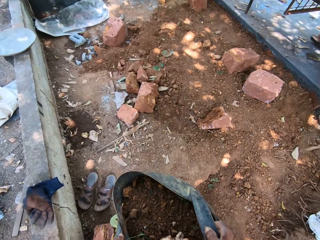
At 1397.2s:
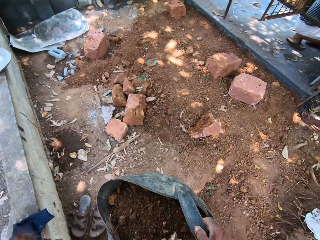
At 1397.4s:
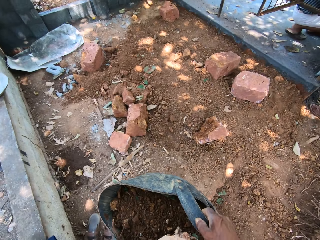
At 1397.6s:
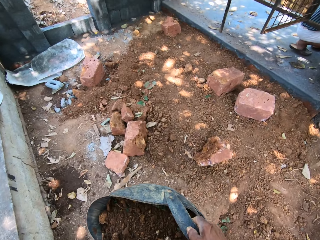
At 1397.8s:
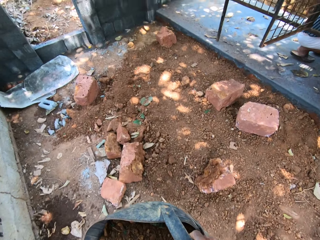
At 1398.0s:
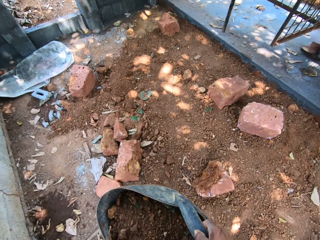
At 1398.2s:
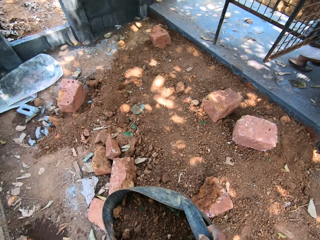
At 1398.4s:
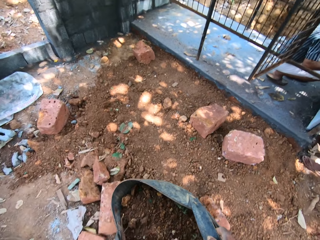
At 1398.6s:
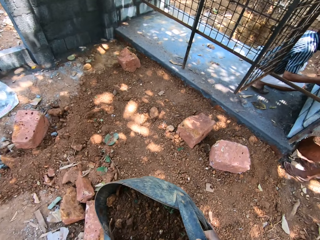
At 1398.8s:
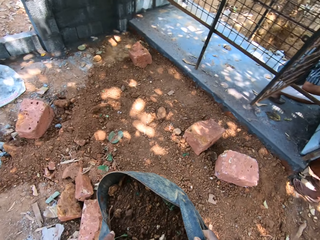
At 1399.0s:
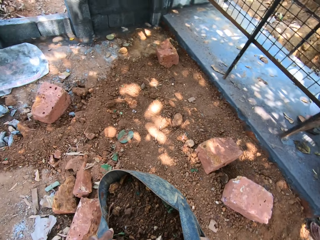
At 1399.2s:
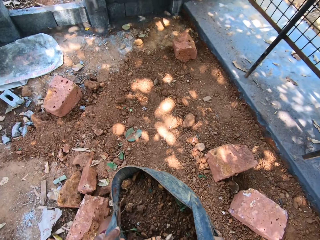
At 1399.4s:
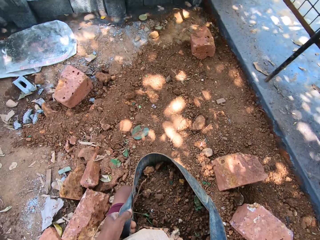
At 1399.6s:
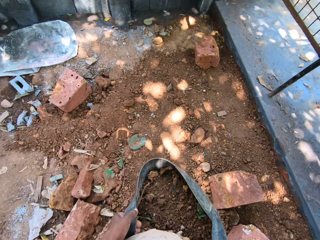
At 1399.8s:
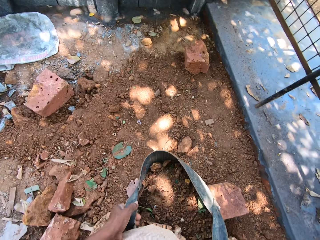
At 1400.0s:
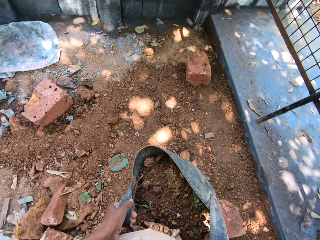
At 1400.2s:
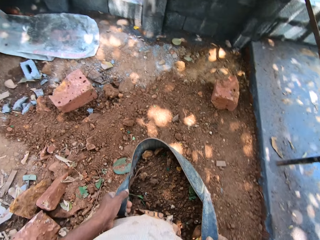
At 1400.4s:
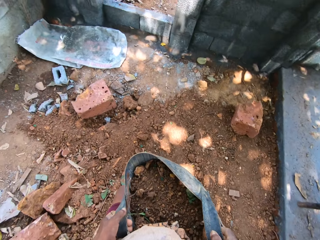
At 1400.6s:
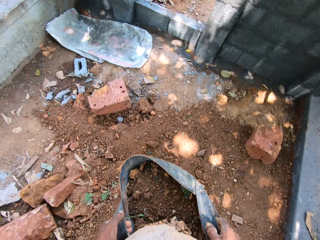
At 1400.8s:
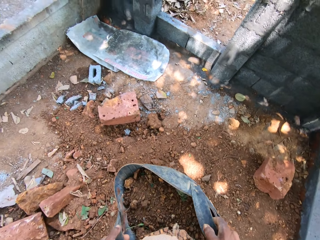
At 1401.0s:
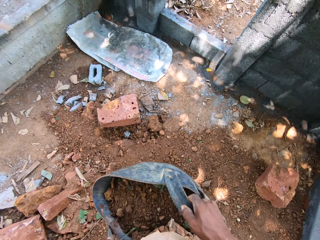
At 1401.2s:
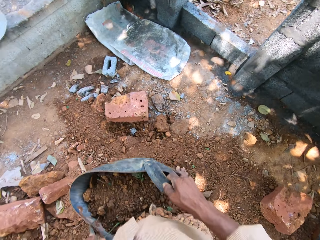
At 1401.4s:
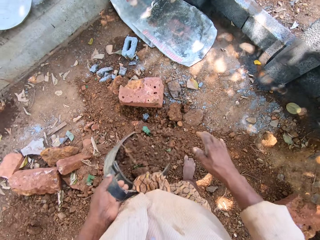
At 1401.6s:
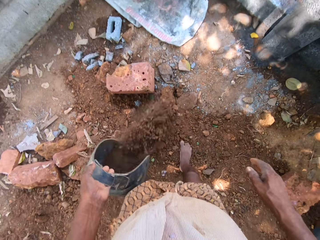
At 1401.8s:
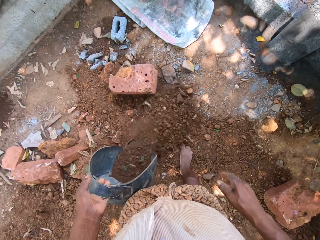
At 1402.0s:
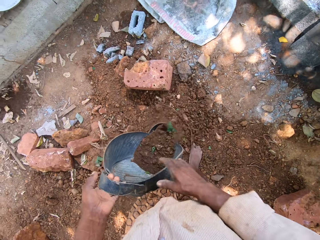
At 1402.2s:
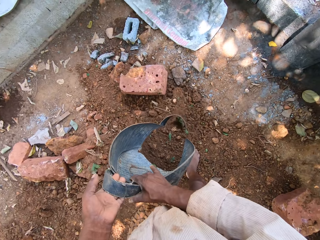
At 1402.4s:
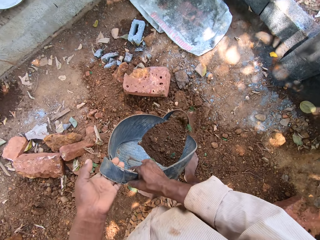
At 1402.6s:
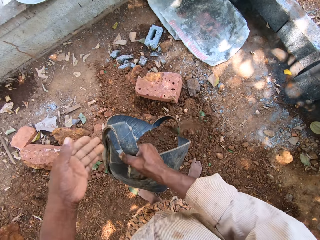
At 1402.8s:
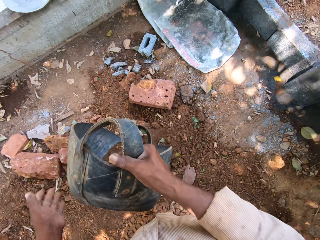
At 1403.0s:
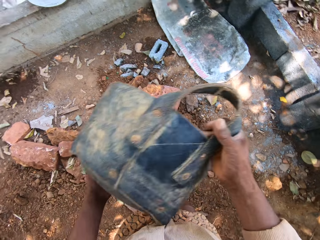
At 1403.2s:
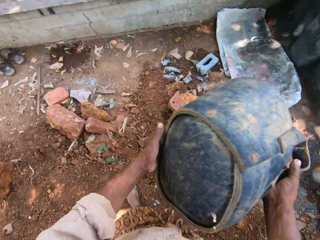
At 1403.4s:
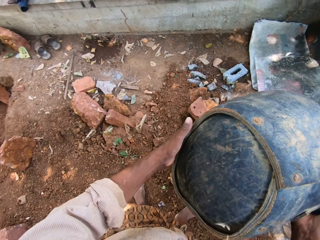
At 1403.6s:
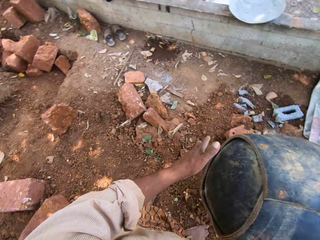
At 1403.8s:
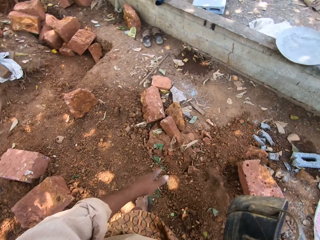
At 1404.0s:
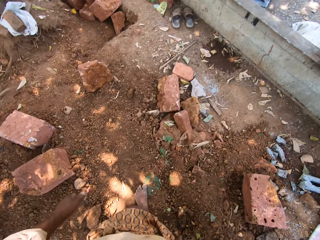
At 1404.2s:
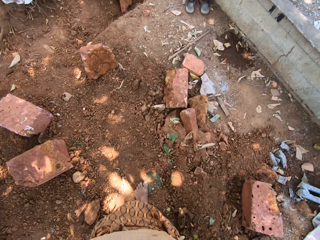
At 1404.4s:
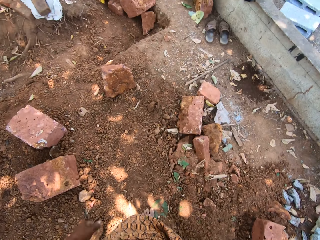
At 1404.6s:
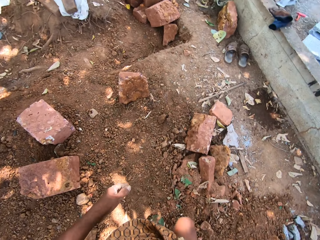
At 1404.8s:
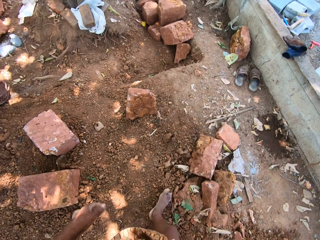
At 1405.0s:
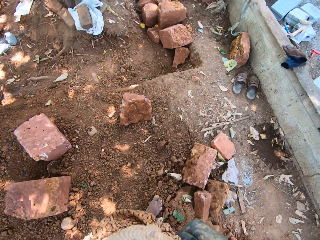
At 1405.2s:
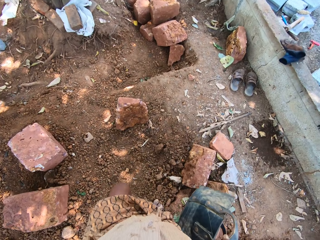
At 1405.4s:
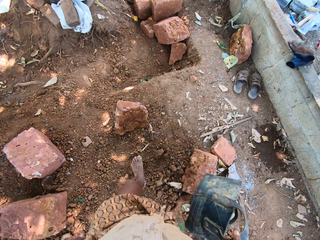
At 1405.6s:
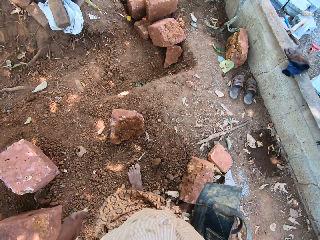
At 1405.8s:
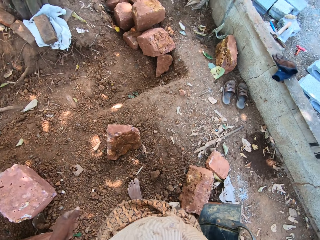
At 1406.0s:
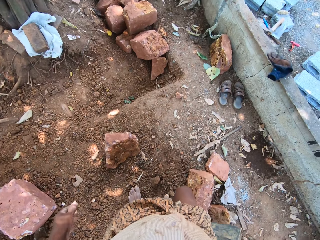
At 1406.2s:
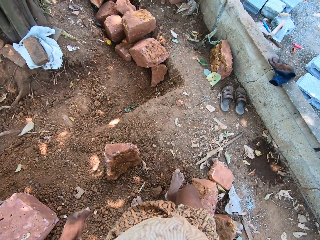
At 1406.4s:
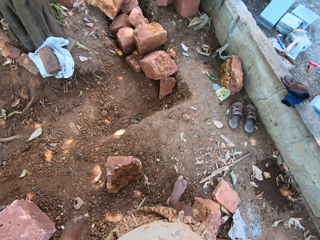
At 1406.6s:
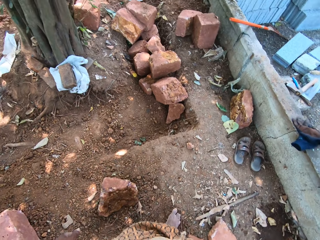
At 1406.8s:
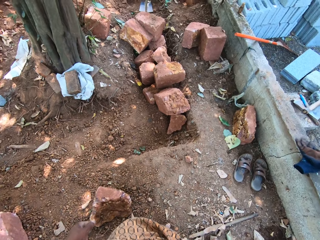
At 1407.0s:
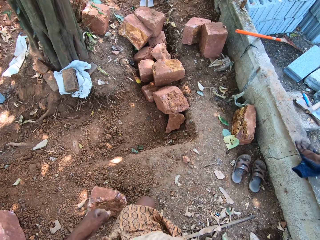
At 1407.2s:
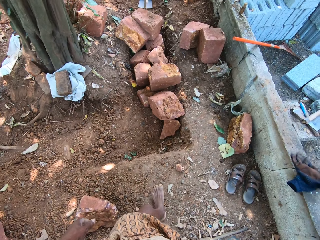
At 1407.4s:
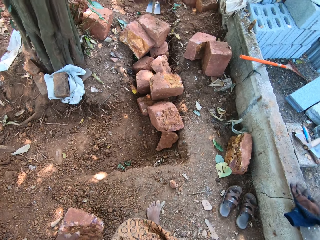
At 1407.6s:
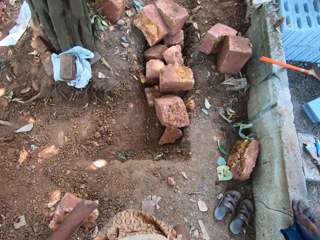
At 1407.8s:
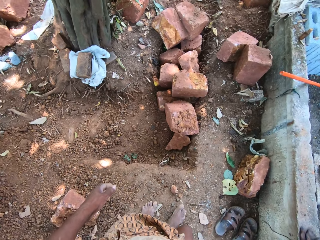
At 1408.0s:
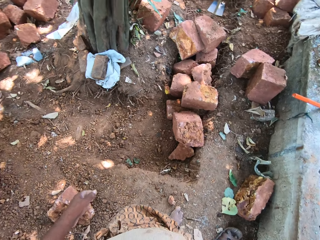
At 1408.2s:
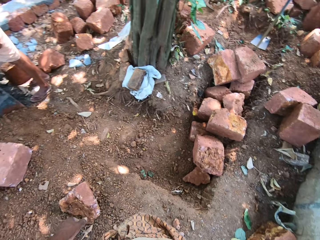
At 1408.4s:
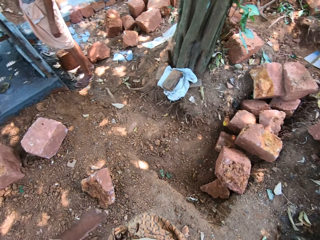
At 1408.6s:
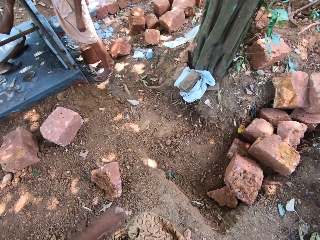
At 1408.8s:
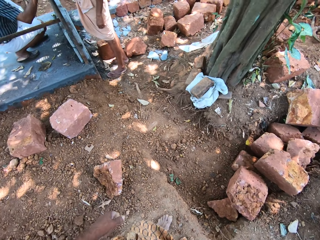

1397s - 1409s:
The camera wearer removes his right hand from the bucket in his left hand. He pours the sand from the bucket on the ground with his left hand. He passes the bucket from his left hand to his right hand. He holds the bucket with both hands. He removes his left hand from the bucket in his right hand. He speaks to a man. He walks around the construction area.

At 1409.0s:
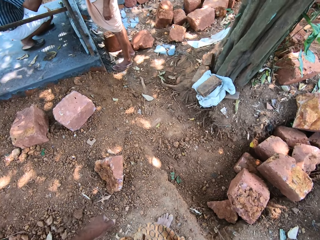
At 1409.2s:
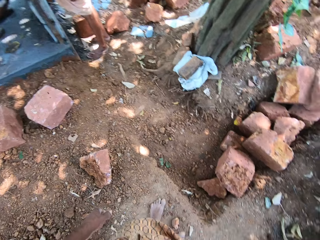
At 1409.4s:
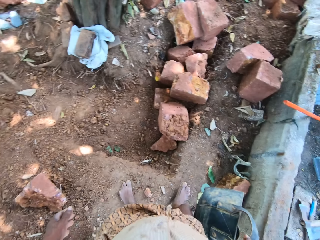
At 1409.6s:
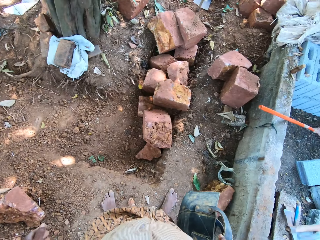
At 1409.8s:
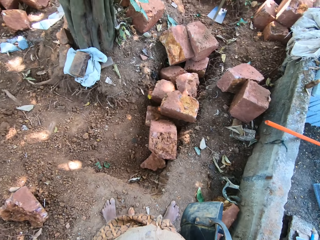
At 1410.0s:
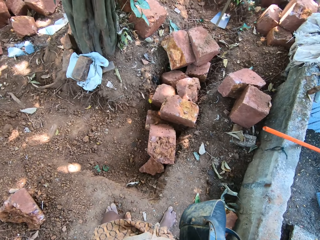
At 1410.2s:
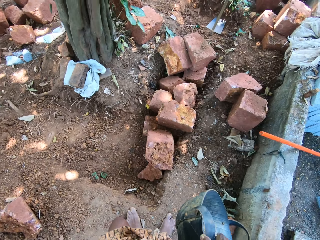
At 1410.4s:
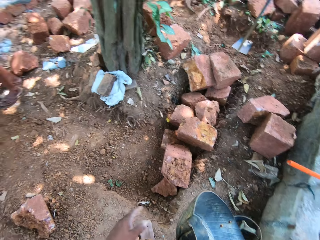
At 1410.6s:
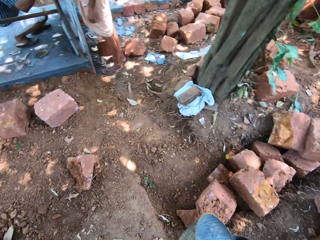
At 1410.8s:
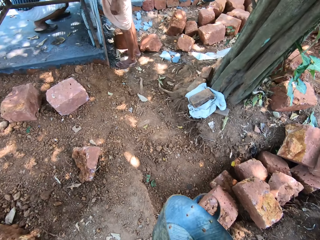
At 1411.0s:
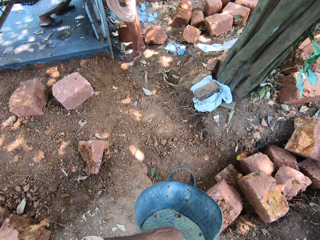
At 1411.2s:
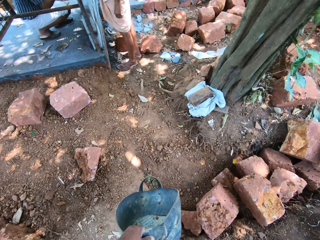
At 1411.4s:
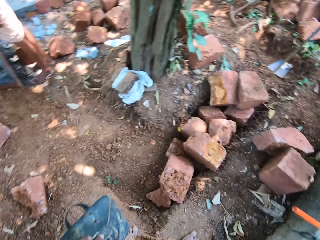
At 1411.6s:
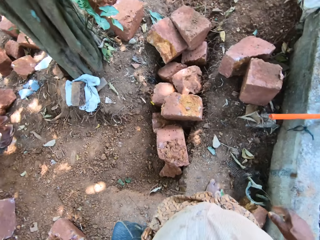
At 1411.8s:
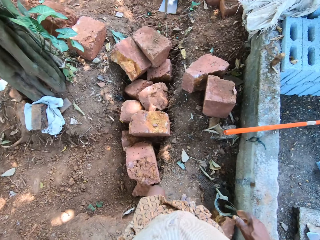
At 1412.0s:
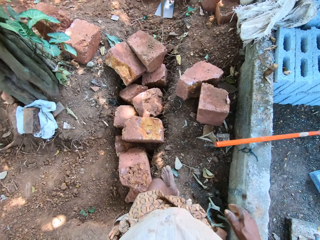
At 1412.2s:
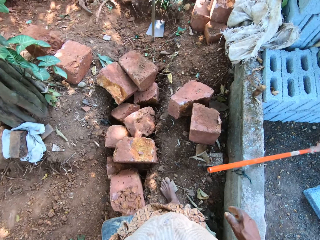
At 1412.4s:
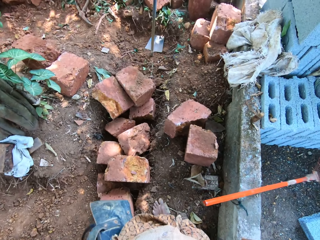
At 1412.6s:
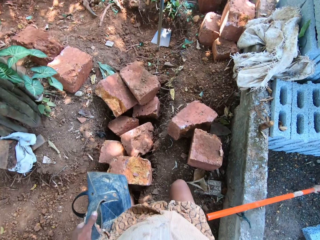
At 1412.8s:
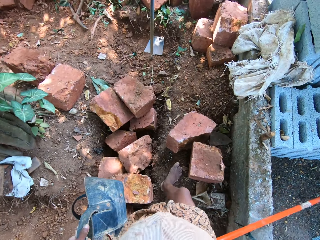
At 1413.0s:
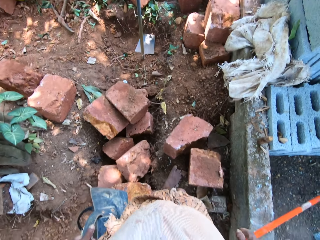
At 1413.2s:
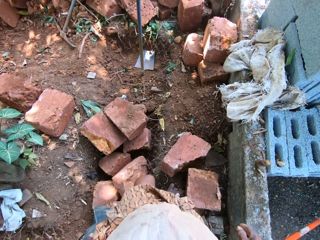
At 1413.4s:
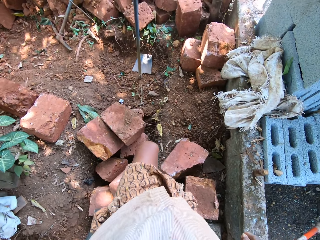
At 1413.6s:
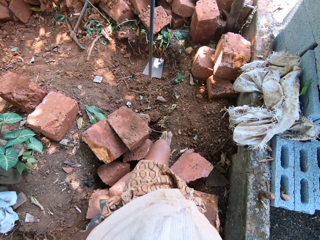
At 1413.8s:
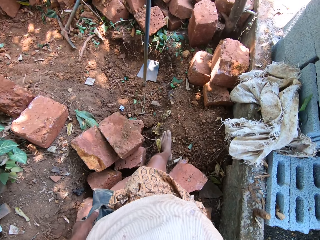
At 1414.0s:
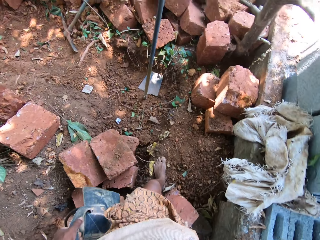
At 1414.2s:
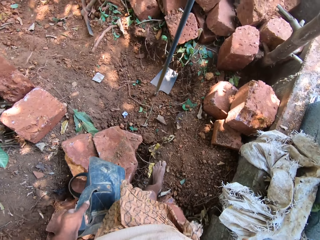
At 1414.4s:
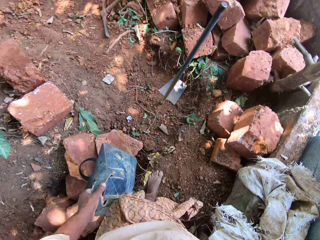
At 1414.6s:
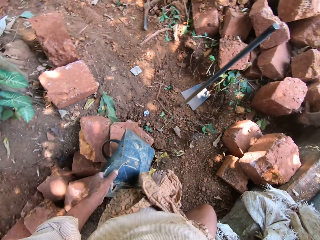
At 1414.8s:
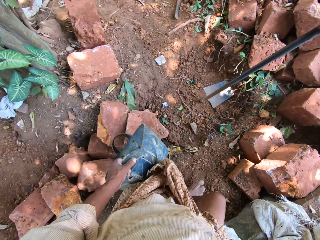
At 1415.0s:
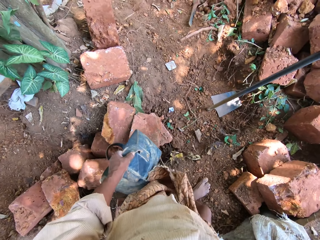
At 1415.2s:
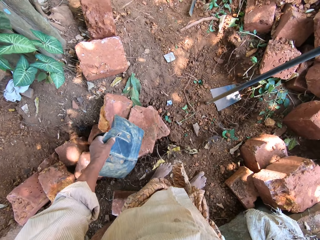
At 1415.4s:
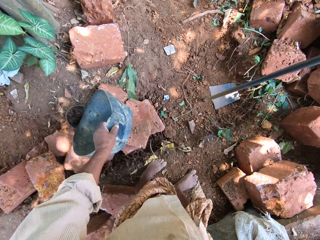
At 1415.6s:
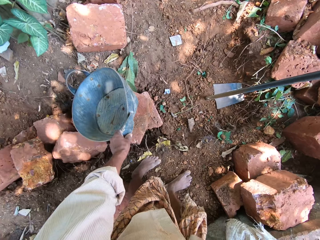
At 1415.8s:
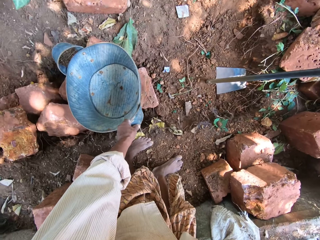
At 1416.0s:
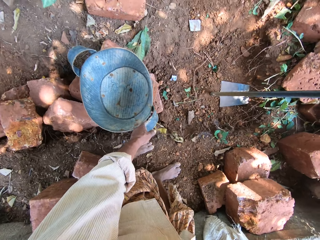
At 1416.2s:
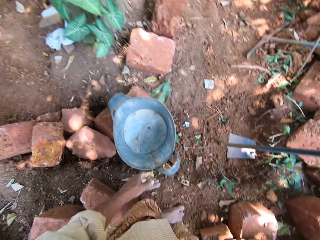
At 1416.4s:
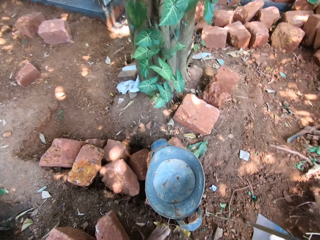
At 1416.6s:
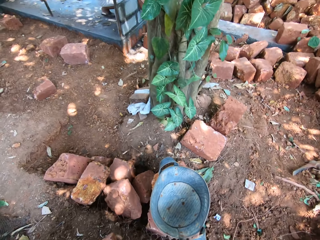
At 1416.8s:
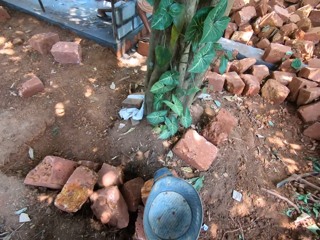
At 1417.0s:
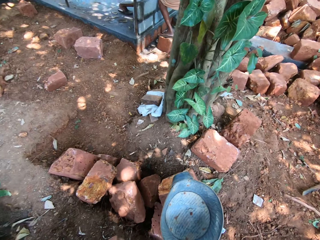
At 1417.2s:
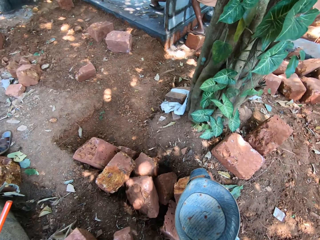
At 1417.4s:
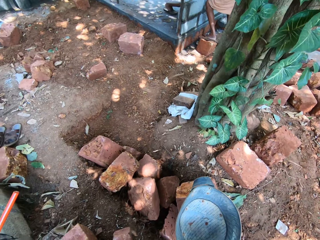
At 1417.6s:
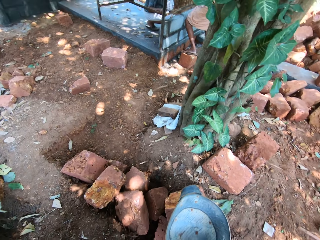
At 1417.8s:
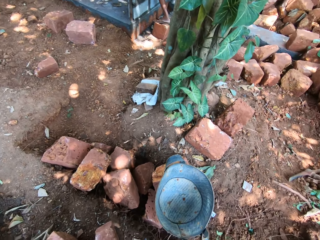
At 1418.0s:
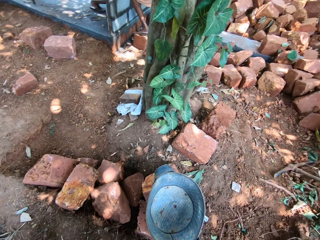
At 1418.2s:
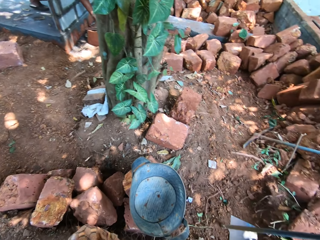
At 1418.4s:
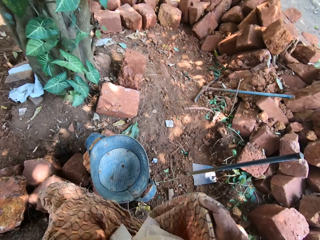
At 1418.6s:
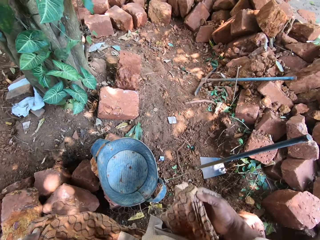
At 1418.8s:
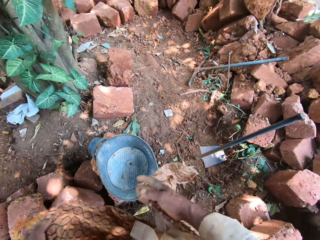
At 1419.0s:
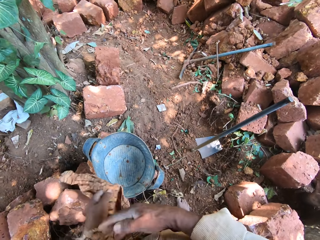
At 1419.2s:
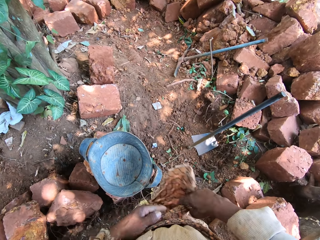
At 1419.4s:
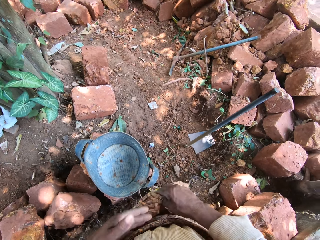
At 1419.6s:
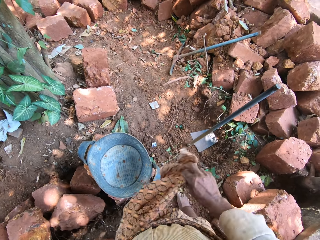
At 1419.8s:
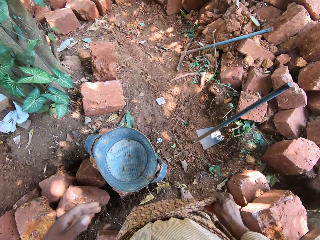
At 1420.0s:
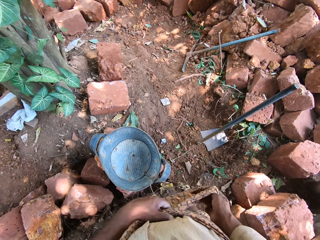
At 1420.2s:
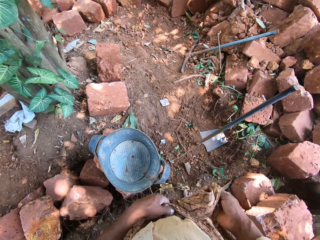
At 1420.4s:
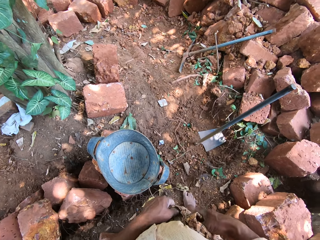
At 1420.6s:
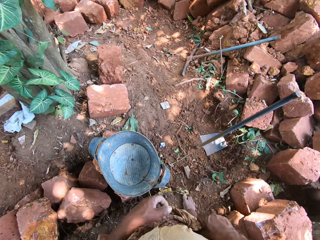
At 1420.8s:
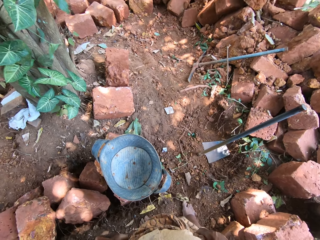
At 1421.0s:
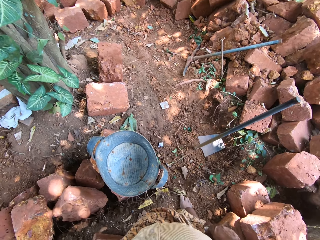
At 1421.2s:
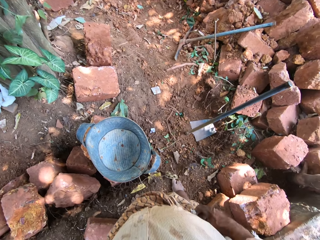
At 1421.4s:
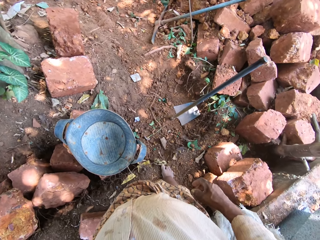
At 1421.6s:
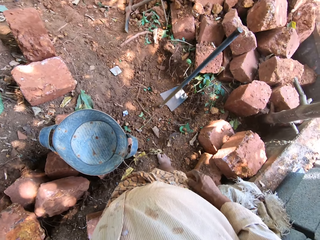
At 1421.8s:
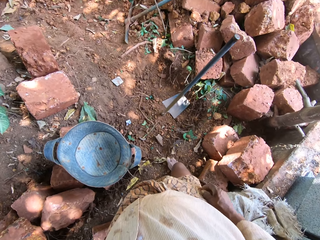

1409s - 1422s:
The camera wearer turns towards a man and another man. He speaks to the first man and the other man. He passes the bucket from his right hand to his left hand. The first man speaks to the camera wearer. The camera wearer speaks to the first man and the other man. He drops the bucket on some bricks on the ground with his left hand. The first man speaks to the camera wearer. The camera wearer turns towards the first man and the other man. He speaks to the first man and the other man. He ties his wrapper with both hands.
